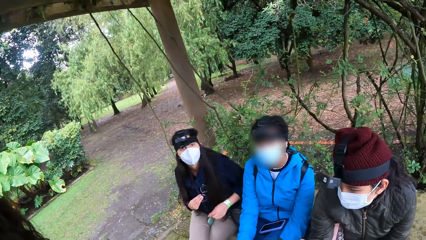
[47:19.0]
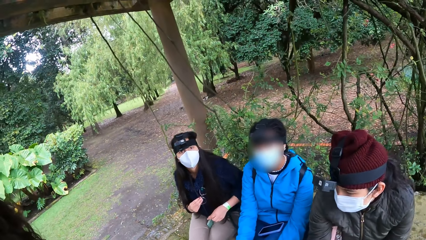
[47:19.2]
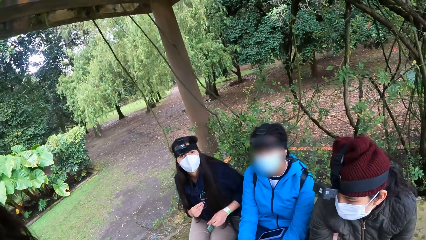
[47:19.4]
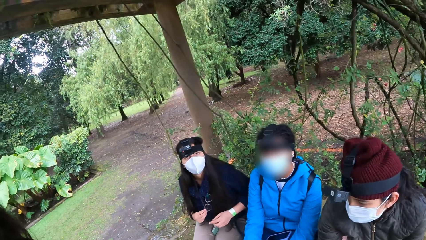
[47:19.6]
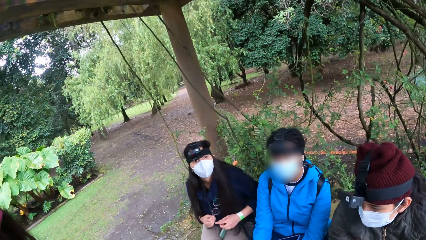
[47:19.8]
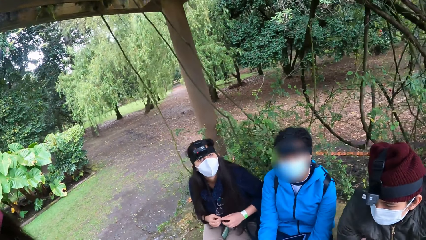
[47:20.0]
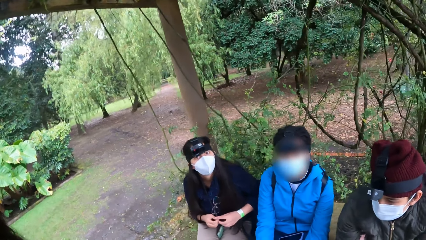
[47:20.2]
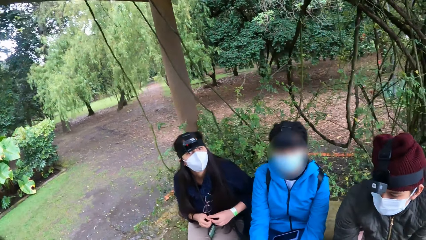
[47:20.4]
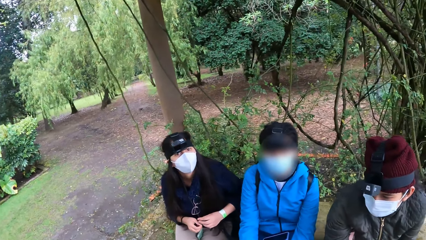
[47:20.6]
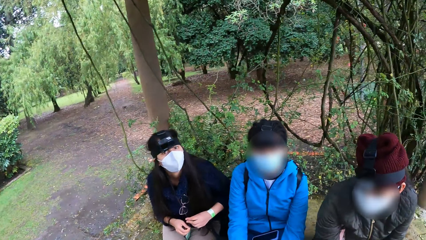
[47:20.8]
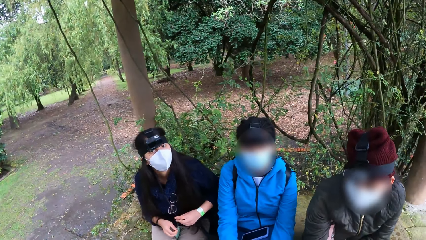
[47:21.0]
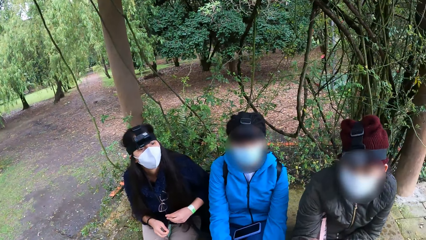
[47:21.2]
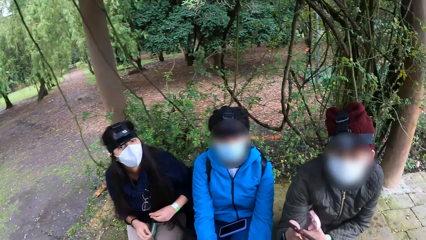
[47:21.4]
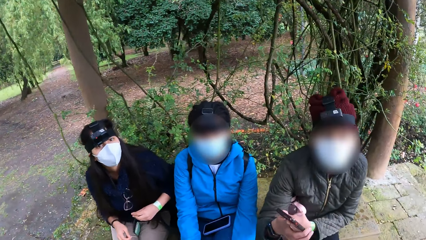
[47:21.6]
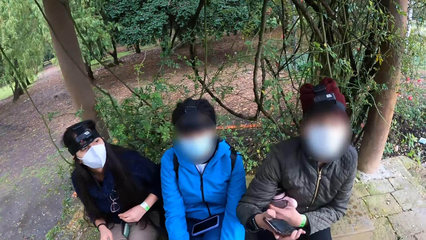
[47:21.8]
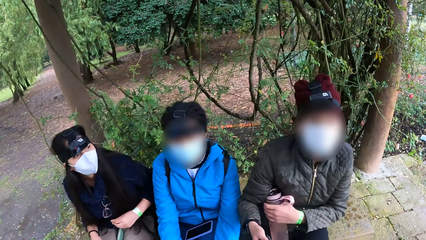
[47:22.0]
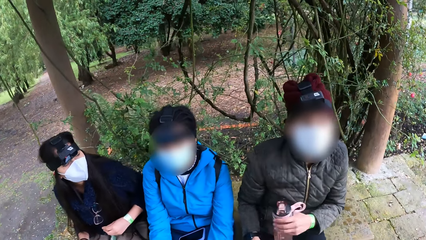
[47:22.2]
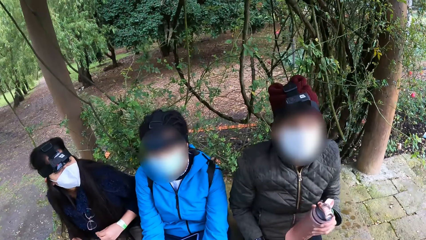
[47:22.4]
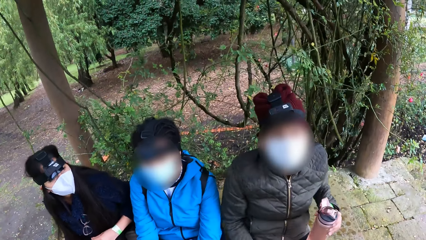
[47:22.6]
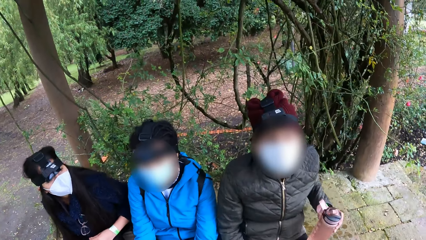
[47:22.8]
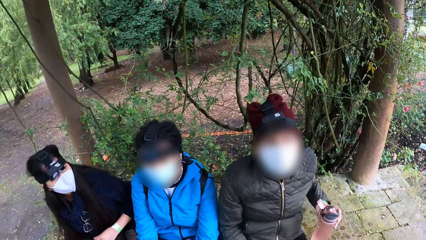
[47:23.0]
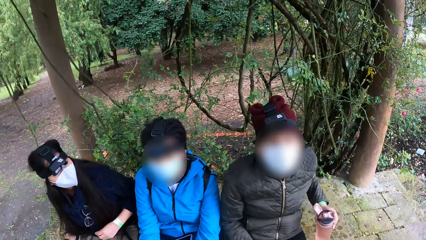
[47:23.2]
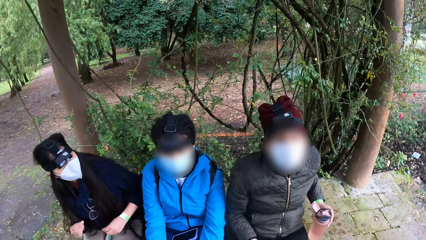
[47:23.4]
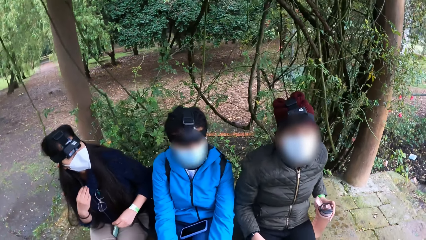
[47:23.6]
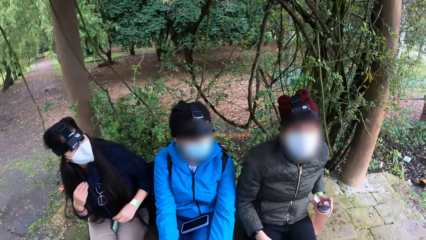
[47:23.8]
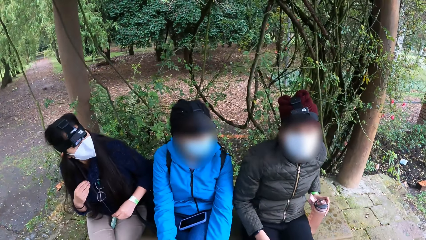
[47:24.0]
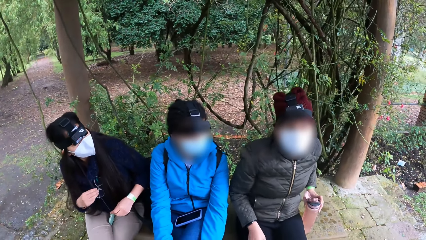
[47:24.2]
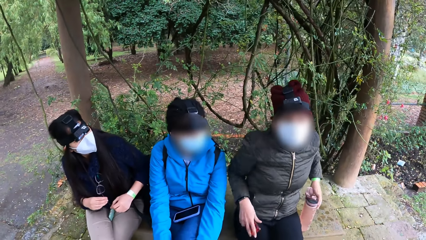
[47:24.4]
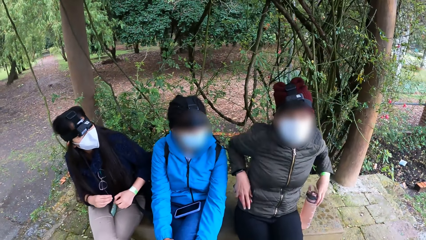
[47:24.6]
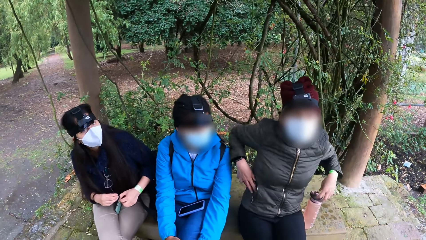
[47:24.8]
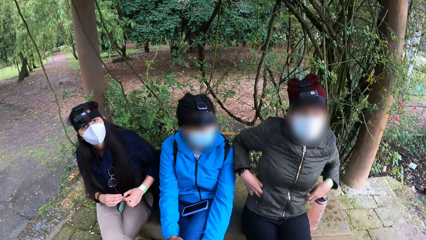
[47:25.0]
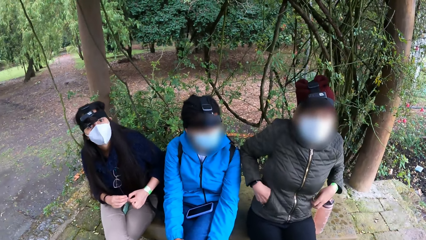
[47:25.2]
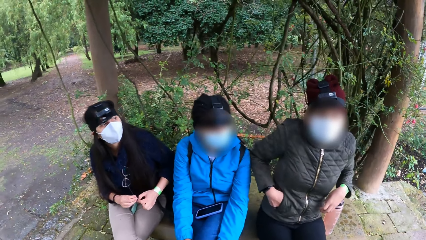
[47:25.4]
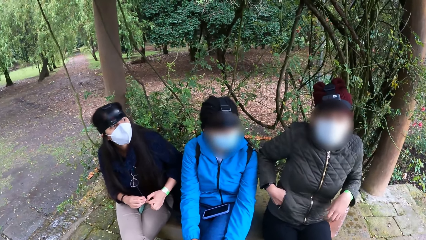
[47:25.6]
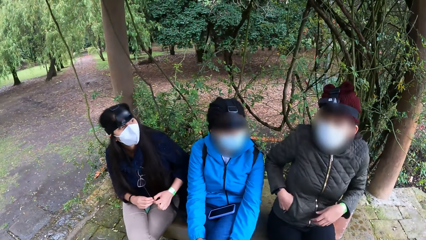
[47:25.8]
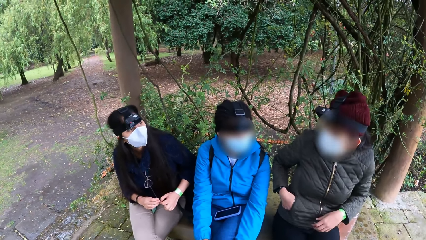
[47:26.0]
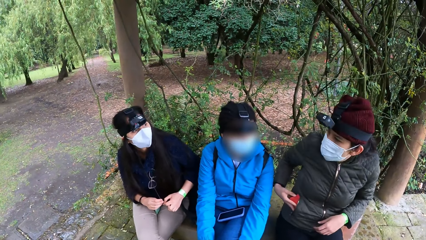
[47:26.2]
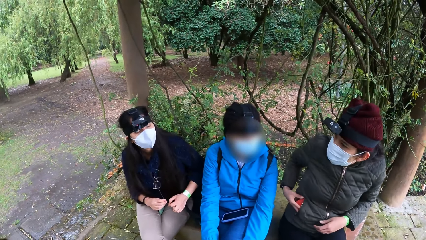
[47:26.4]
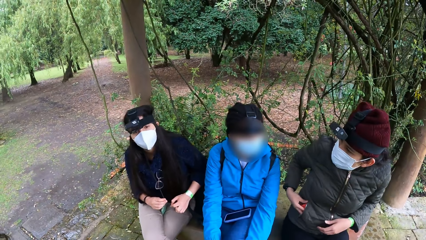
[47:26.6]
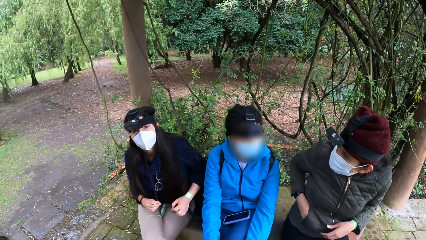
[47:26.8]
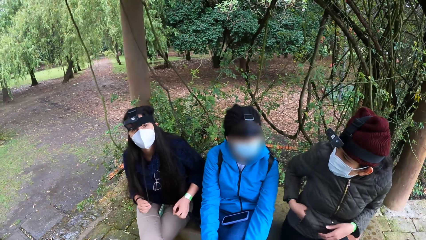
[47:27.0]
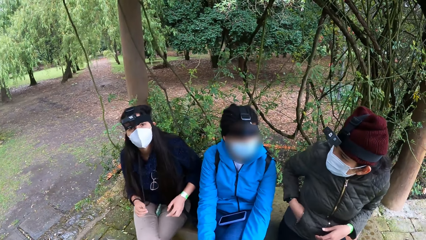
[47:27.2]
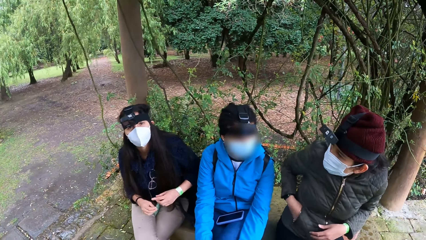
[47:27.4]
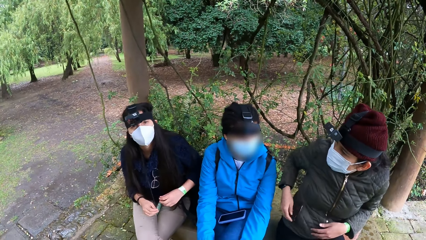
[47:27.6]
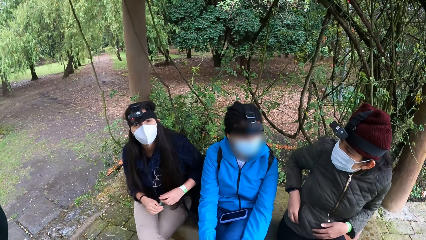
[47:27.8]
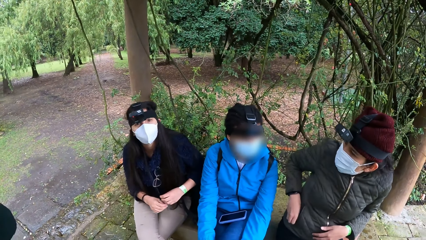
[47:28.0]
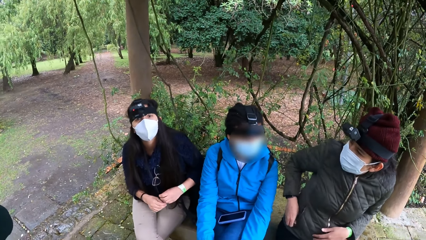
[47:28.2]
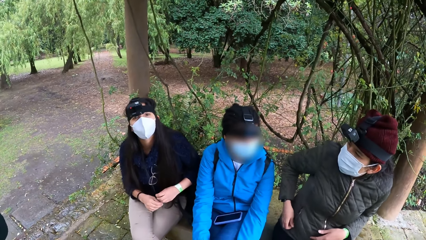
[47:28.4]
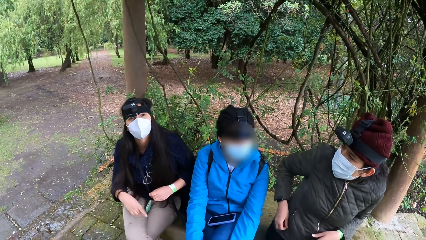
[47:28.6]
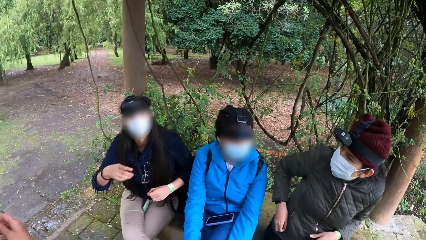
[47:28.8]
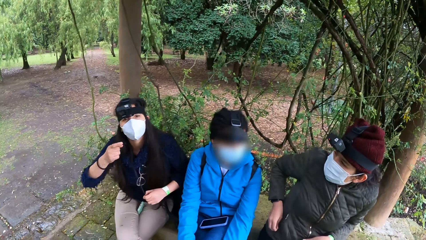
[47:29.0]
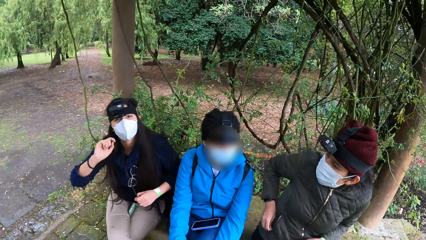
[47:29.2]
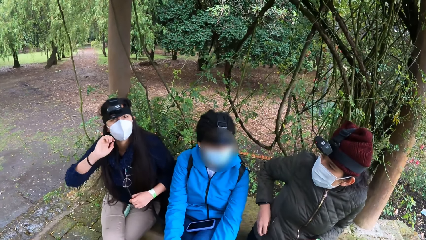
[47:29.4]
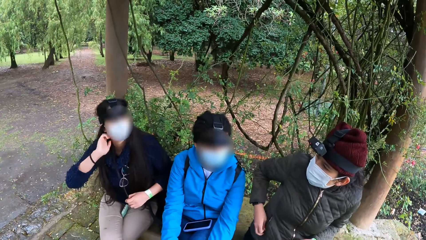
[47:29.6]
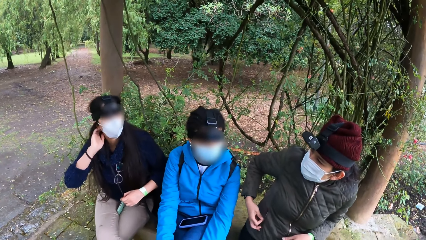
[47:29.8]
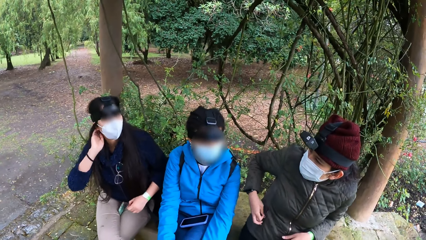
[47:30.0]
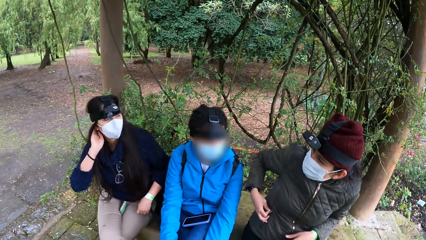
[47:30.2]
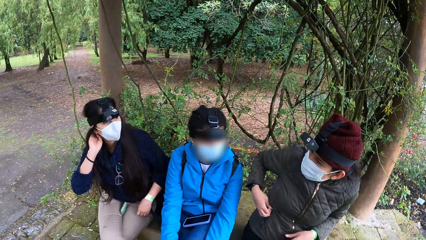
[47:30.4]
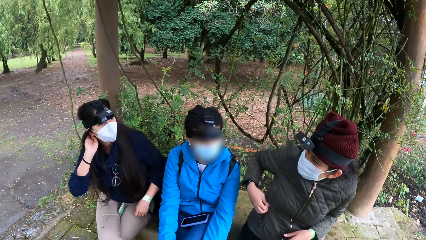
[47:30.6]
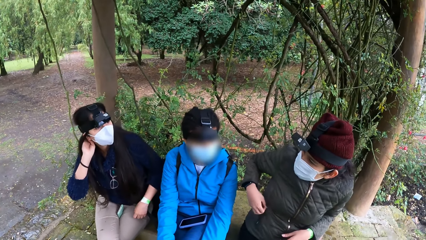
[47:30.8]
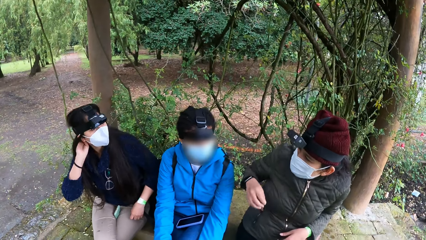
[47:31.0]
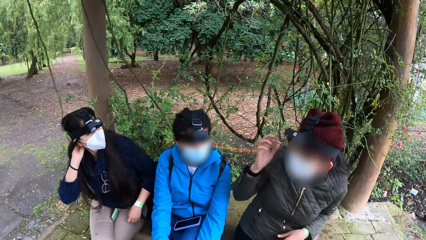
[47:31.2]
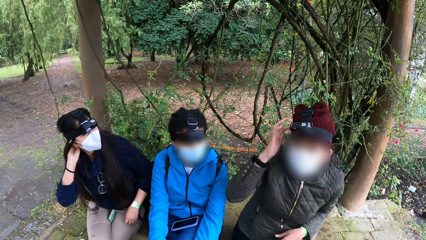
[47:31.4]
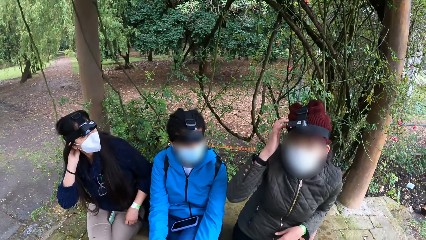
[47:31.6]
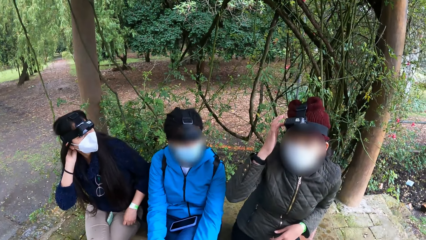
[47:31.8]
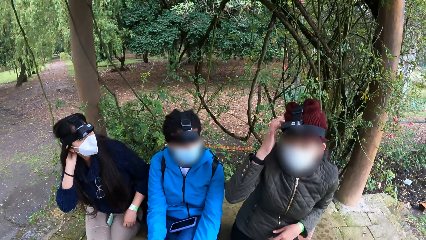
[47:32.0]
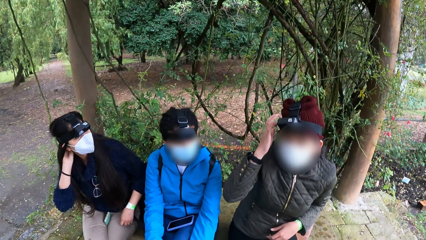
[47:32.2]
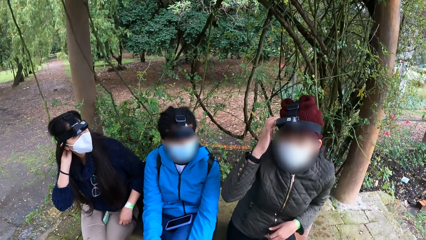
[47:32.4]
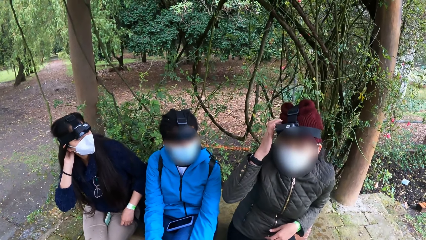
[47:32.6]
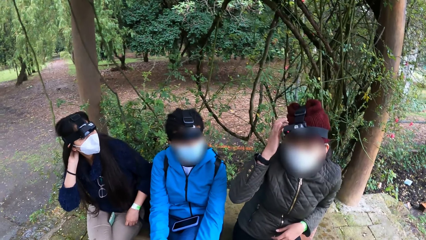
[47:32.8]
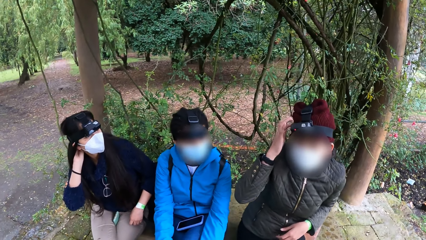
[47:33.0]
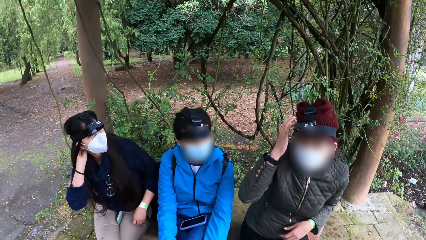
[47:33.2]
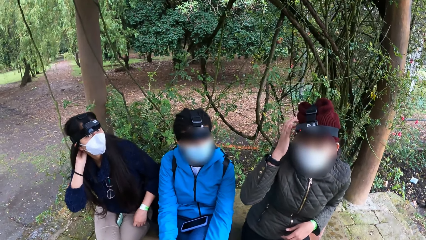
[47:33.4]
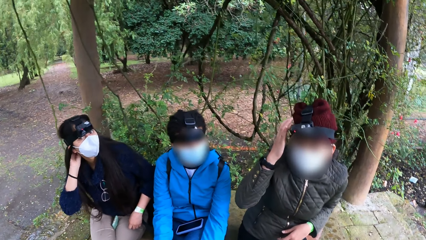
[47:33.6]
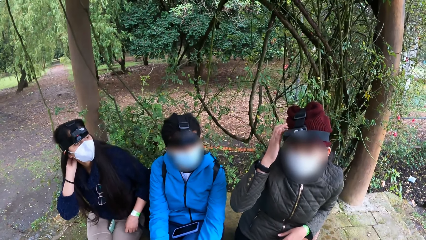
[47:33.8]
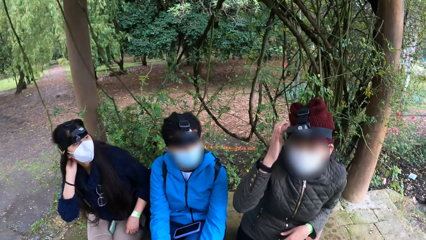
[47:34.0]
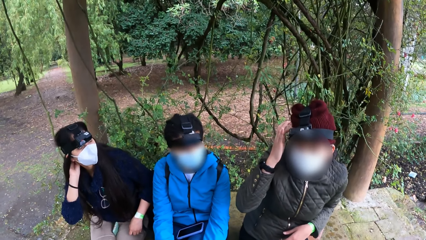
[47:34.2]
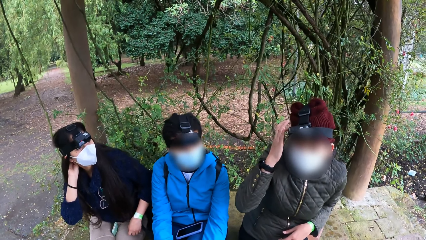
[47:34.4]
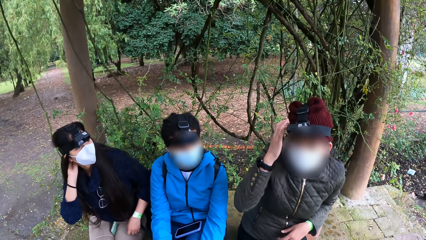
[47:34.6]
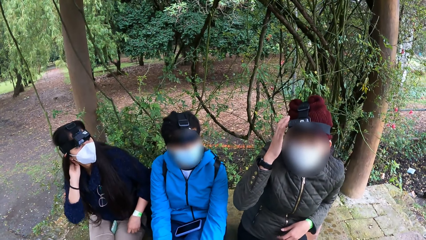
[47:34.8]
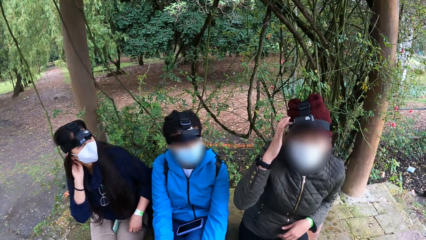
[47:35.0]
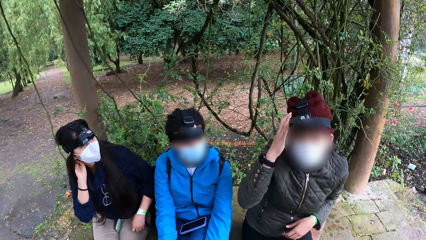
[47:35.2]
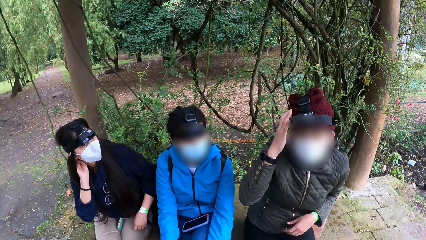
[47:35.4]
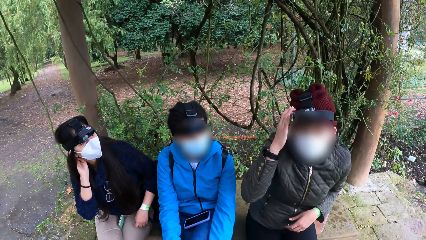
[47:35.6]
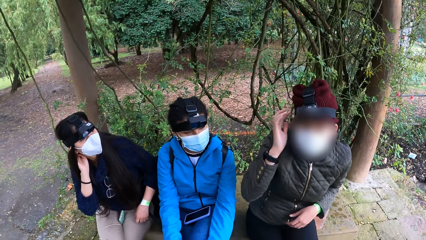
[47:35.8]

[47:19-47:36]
A woman lifts the bottle from her lap with her left hand. She drops the bottle on the concrete platform with her left hand, puts a phone in her jacket with her right hand, and closes the zip on her jacket with her right hand.
